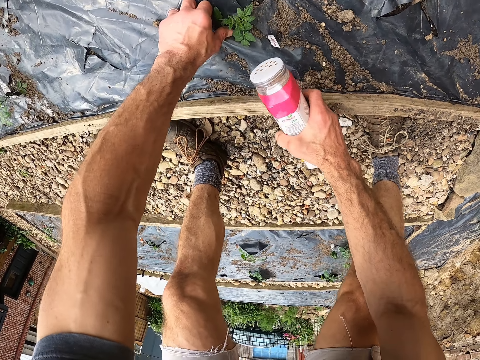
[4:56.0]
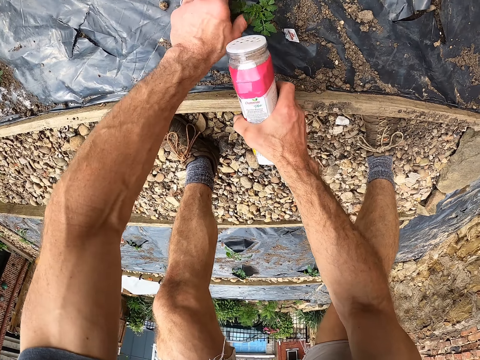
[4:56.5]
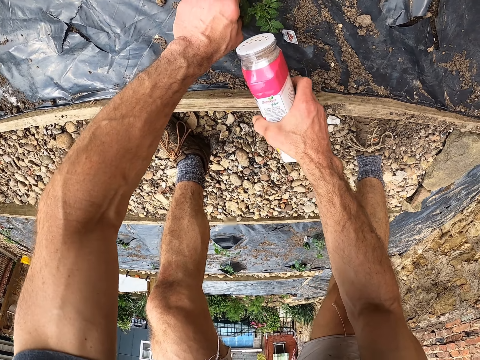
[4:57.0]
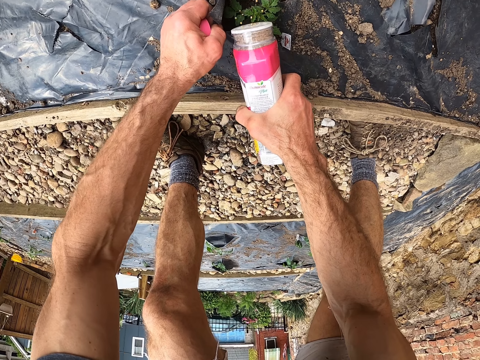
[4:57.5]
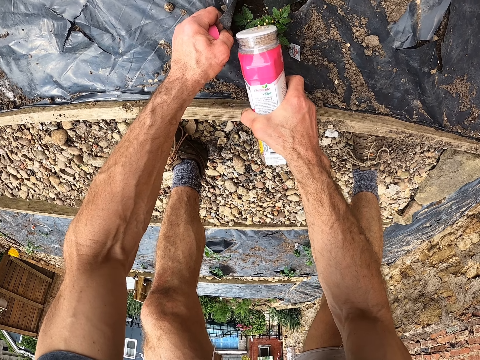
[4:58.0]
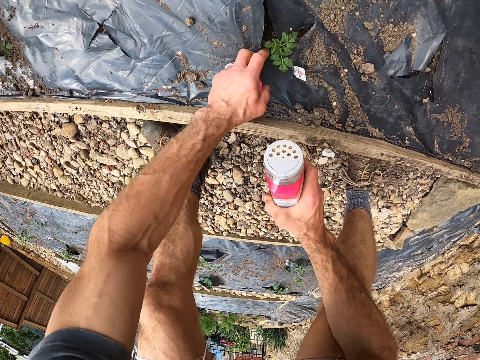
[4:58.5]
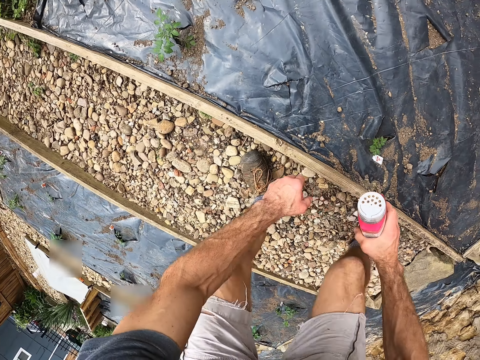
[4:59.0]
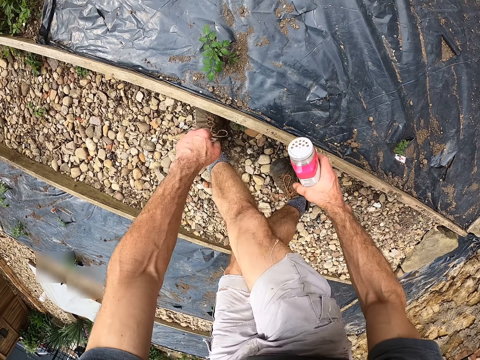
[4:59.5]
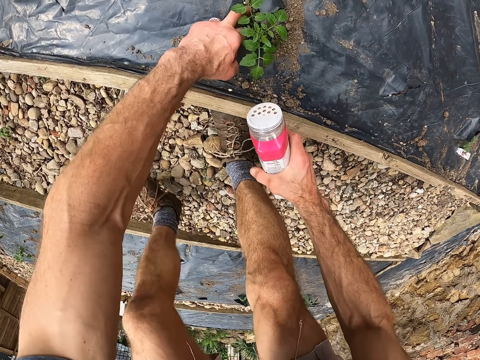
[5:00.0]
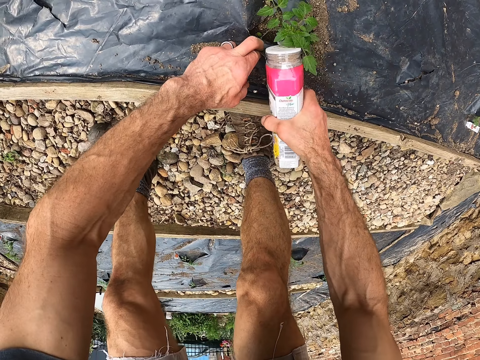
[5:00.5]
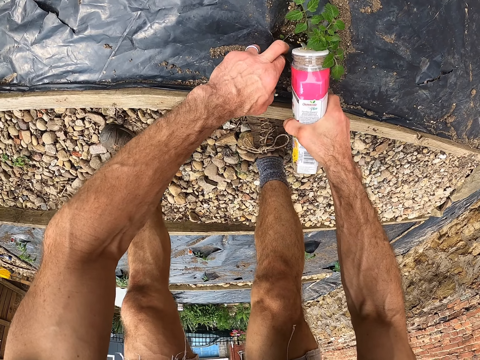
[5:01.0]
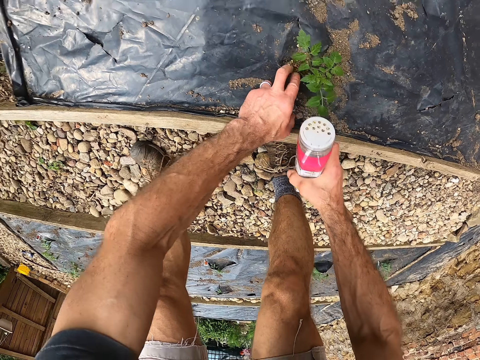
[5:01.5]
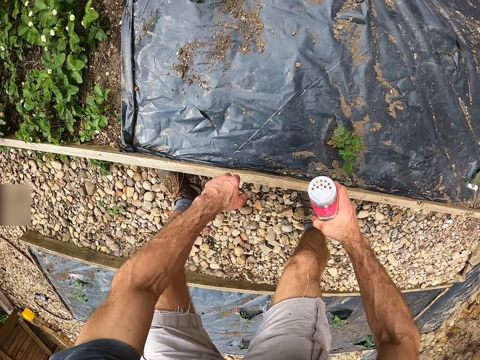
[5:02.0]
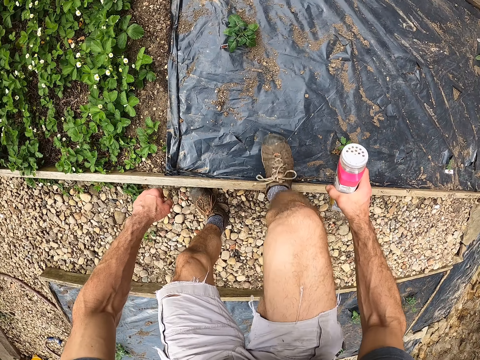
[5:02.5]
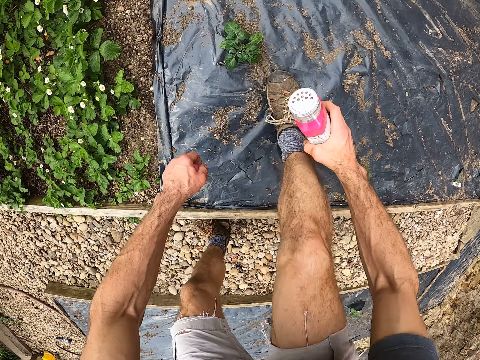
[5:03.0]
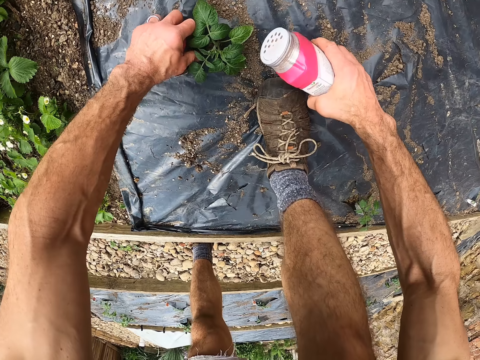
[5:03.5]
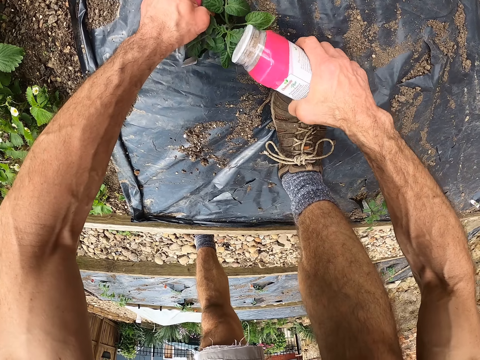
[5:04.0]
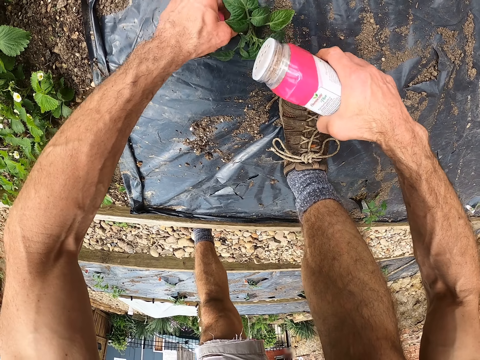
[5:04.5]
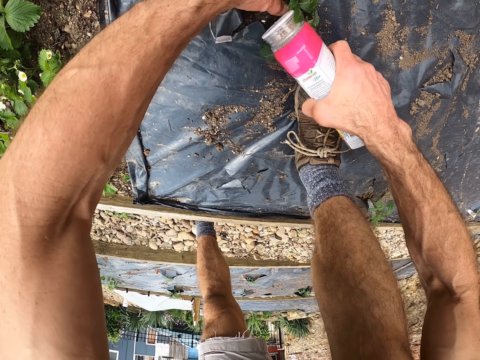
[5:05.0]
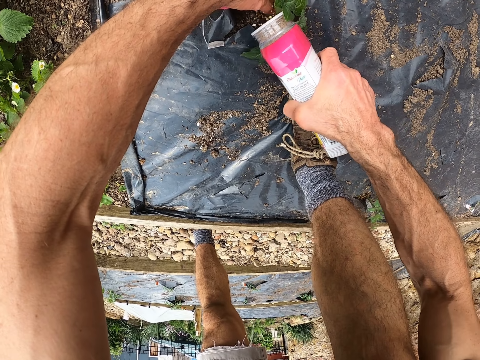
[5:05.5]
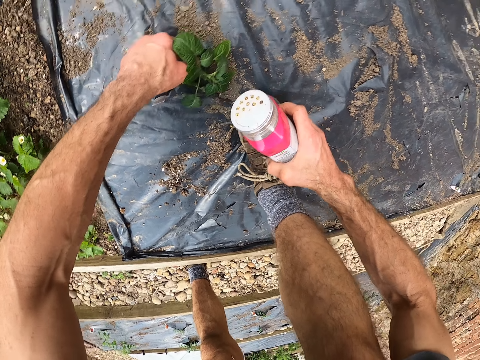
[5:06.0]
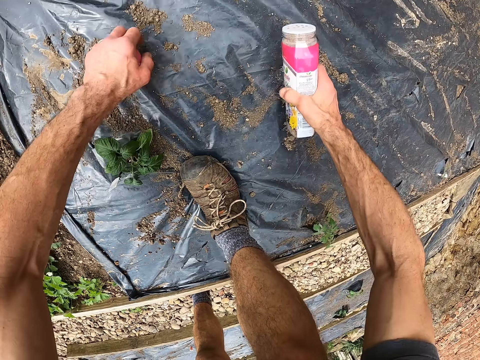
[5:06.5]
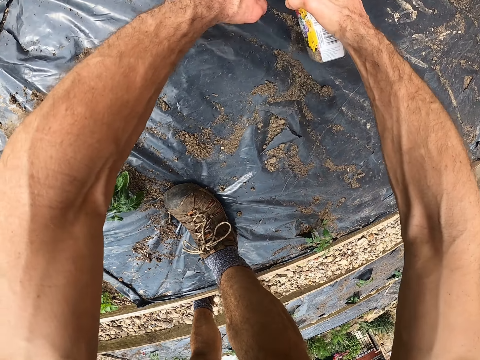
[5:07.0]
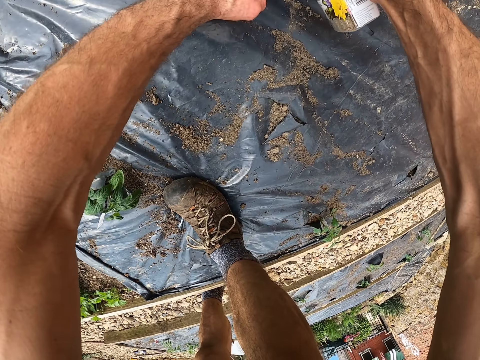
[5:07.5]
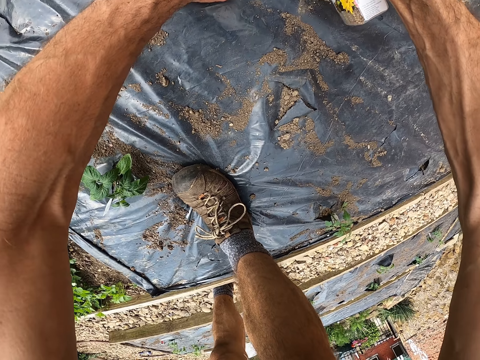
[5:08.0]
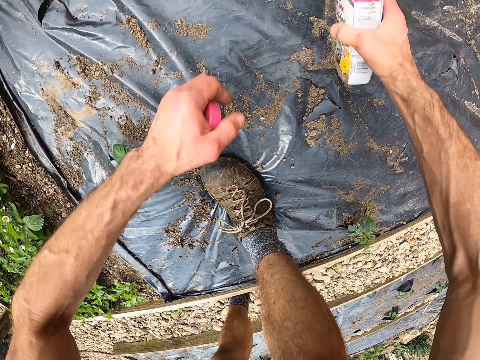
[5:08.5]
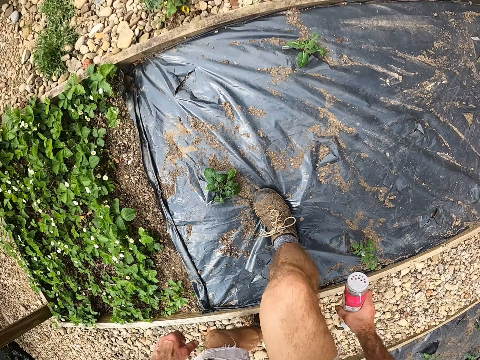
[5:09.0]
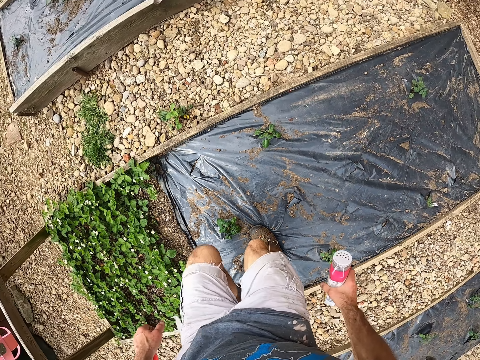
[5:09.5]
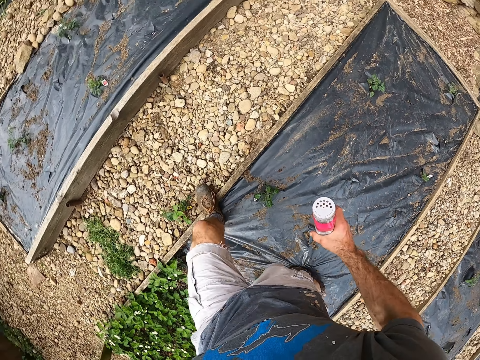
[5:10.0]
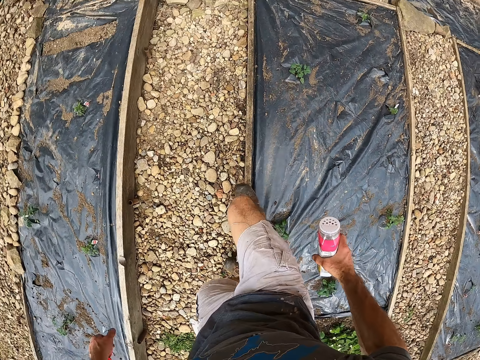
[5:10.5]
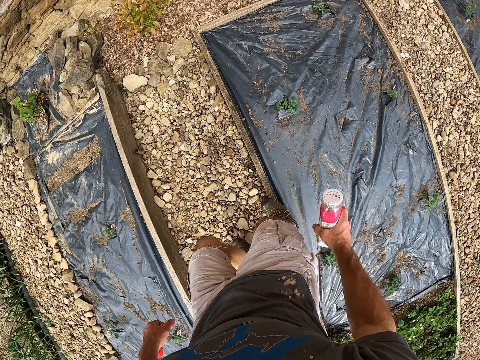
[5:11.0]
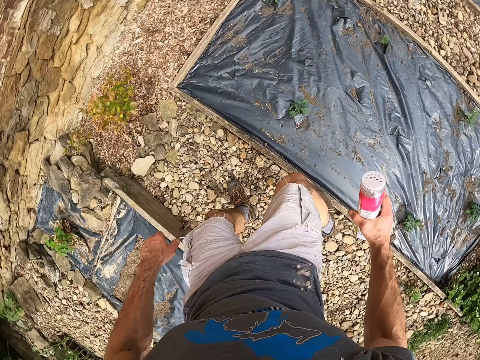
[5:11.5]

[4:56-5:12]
The camera wearer pulls the polythene beside another plant in the nursery bed. They sprinkle the fertilizer on the plant. They pull the polythene beside another plant in the nursery bed. They sprinkle the fertilizer on the plant. They step on the nursery bed. They pull the polythene beside another plant in the nursery bed. They sprinkle the fertilizer on the plant. They sprinkle the fertilizer on another plant in the nursery bed. They walk to the other side of the nursery bed.

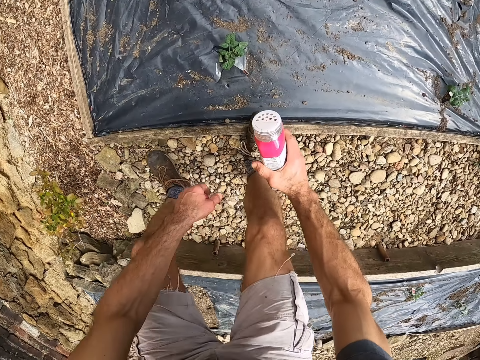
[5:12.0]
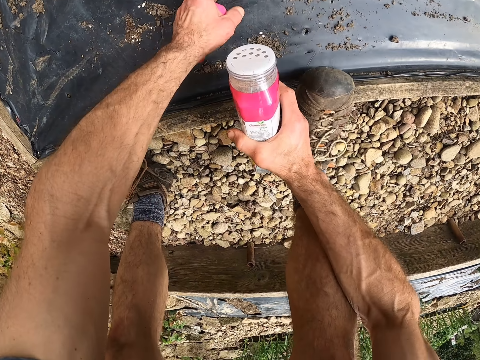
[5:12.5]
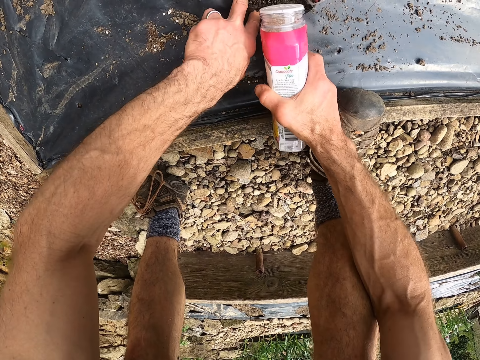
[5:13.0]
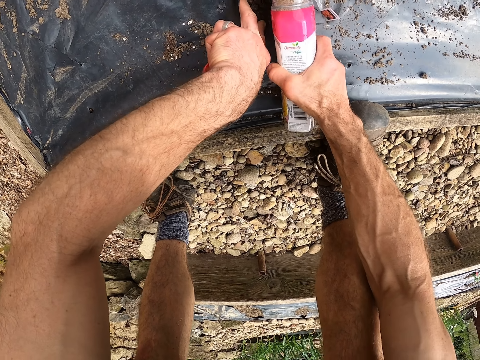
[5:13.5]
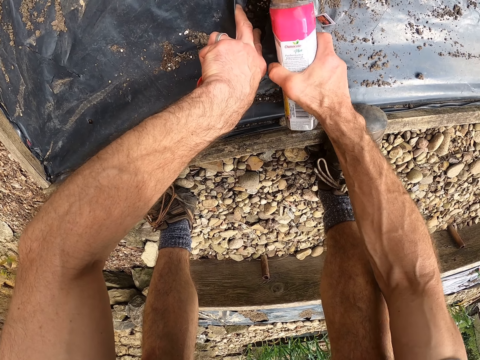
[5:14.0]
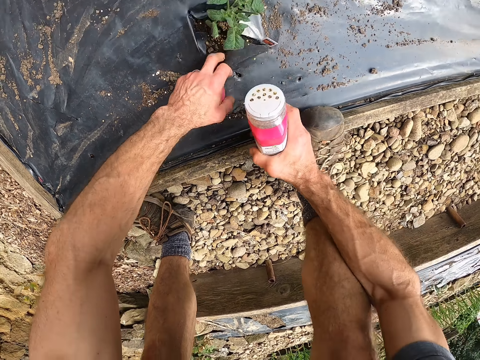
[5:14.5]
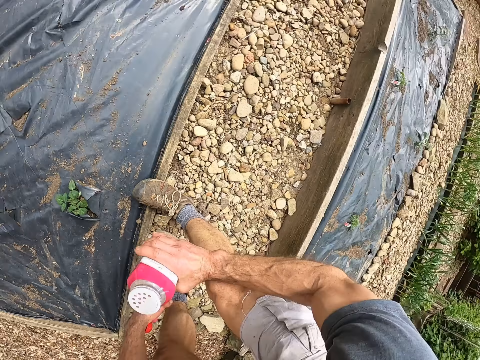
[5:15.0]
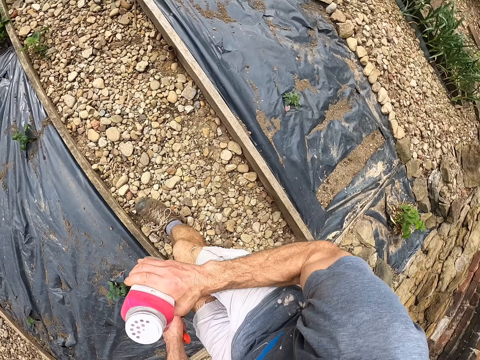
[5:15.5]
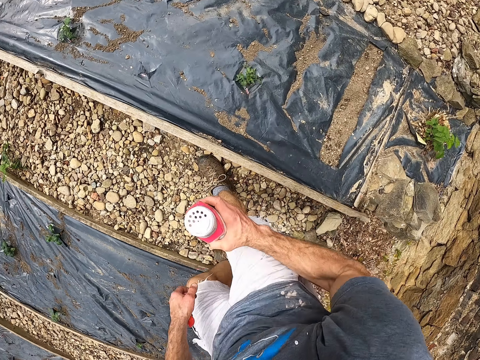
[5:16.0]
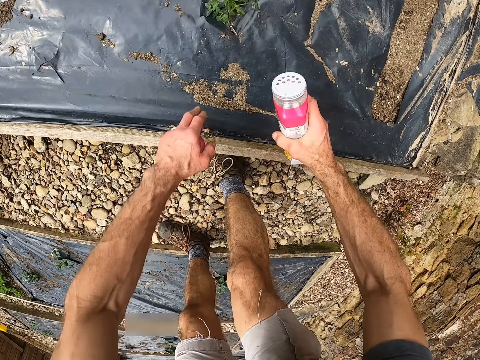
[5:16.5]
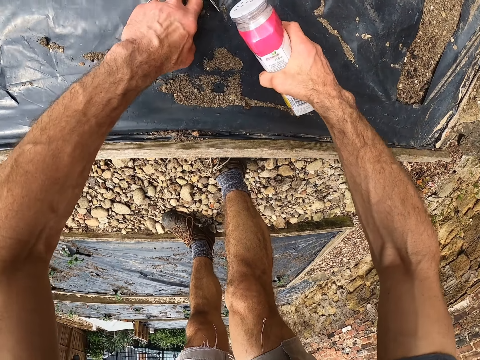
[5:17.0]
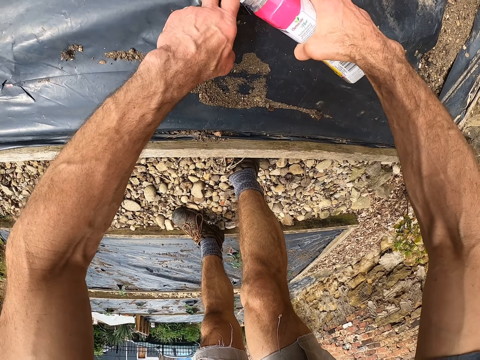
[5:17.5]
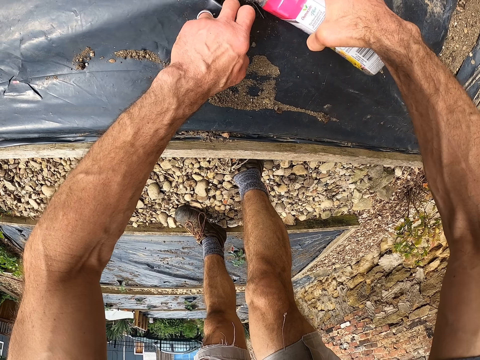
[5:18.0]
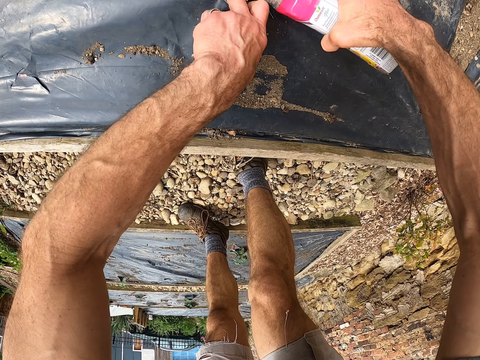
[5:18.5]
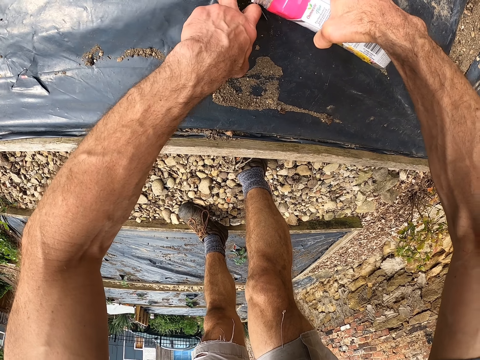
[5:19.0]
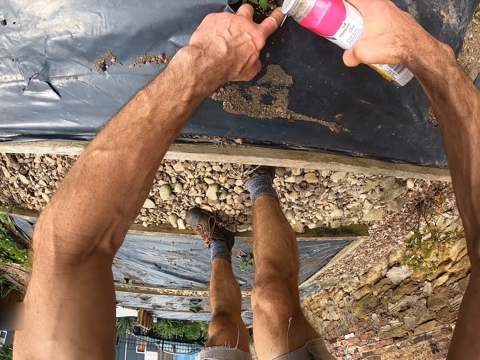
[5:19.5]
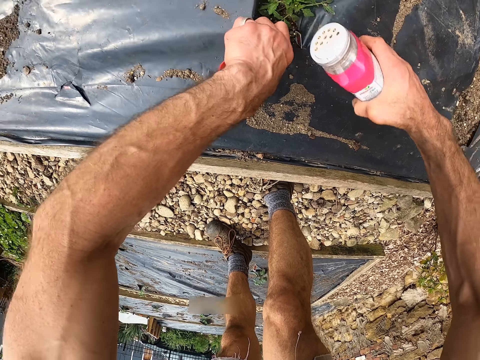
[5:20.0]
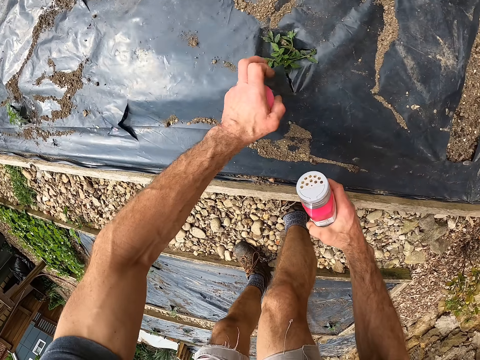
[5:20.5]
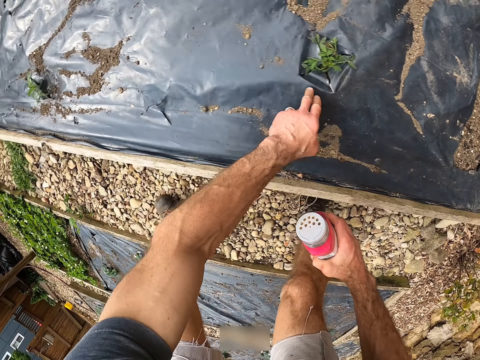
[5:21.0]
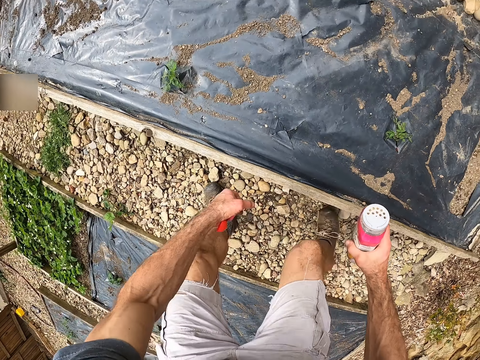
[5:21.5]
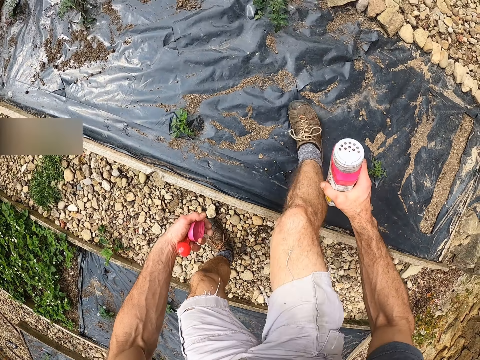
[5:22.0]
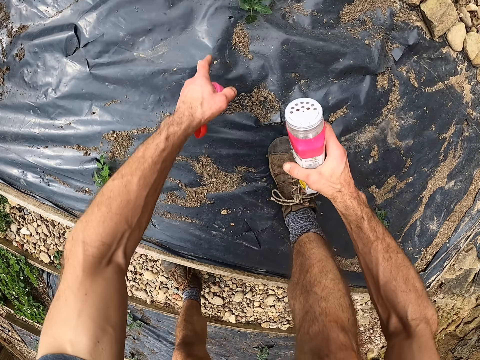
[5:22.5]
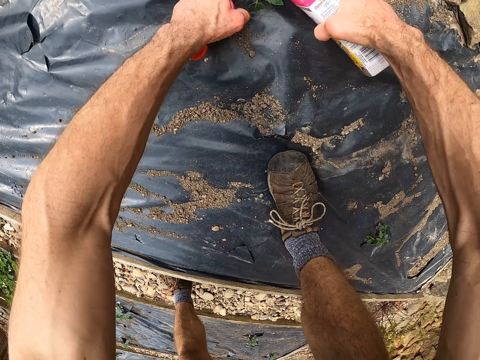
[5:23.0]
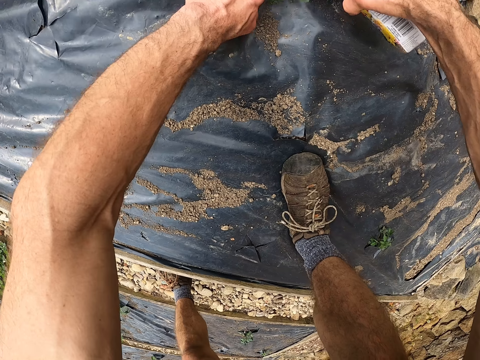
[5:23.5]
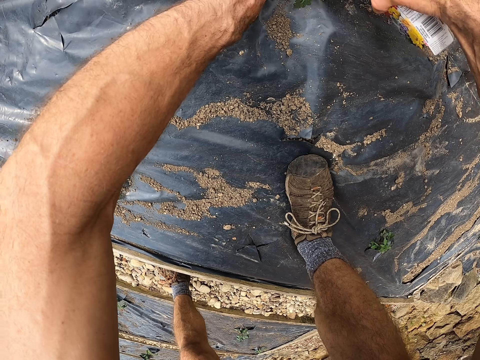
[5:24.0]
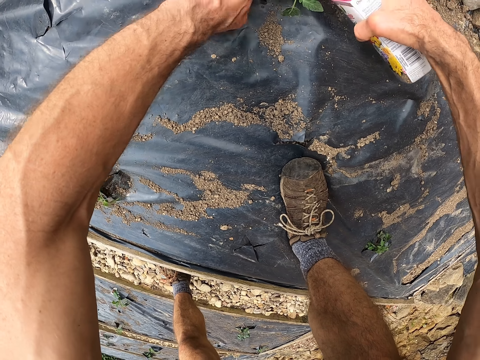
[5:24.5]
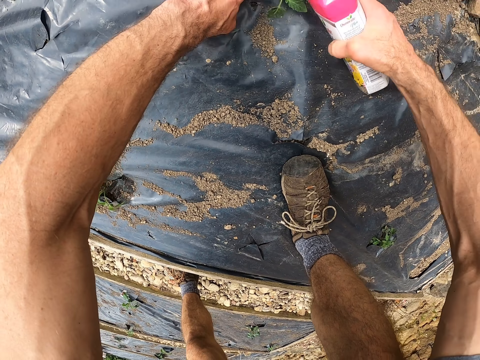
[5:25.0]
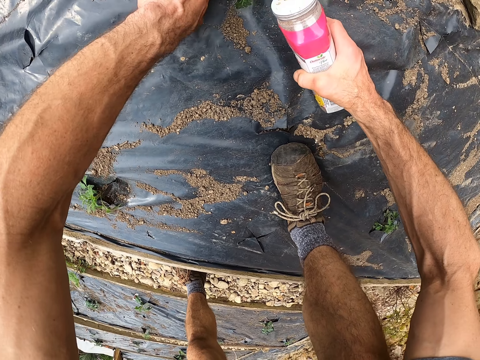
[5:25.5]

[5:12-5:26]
The camera wearer pulls the polythene beside a plant in the nursery bed. They sprinkle the fertilizer on the plant. They turn to another nursery bed. They pull the polythene beside a plant in the nursery bed. They sprinkle the fertilizer on the plant. They step on the nursery bed. They pull the polythene beside a plant in the nursery bed. They sprinkle the fertilizer on the plant.
